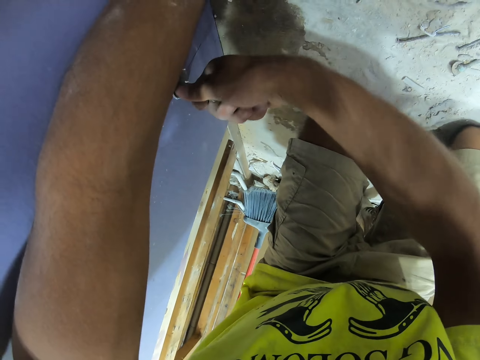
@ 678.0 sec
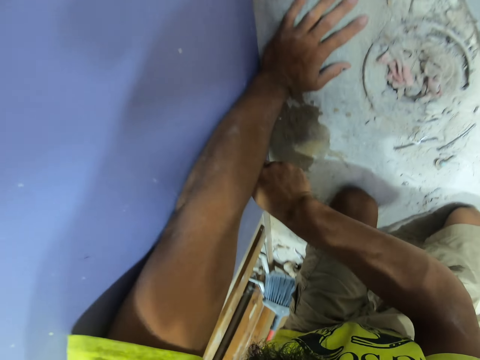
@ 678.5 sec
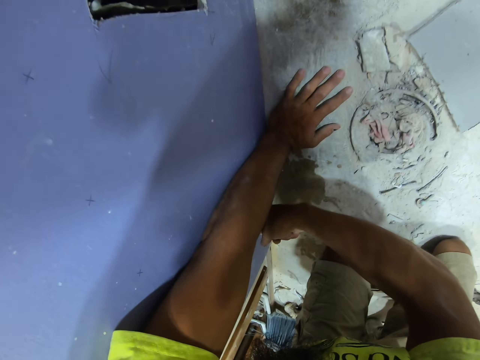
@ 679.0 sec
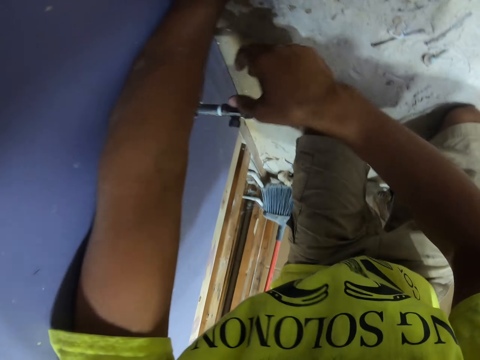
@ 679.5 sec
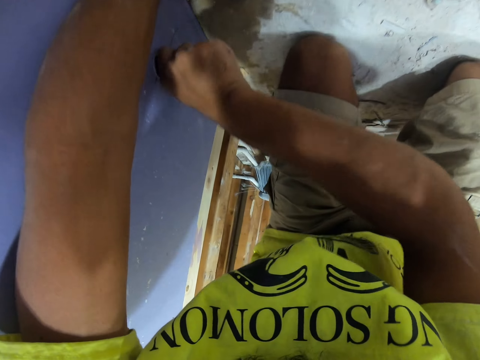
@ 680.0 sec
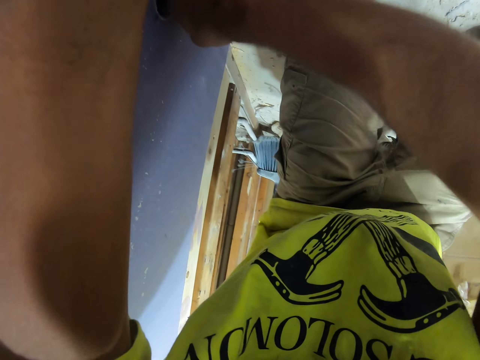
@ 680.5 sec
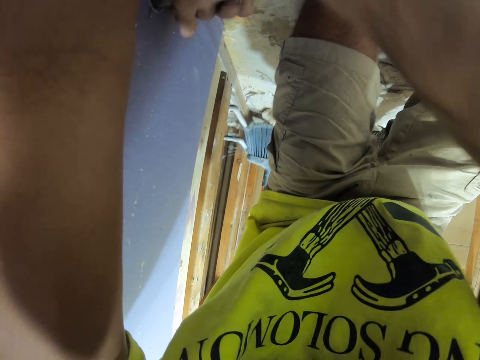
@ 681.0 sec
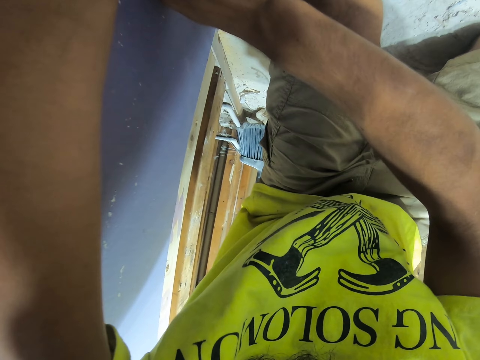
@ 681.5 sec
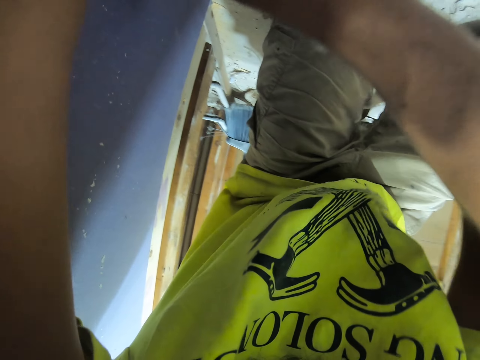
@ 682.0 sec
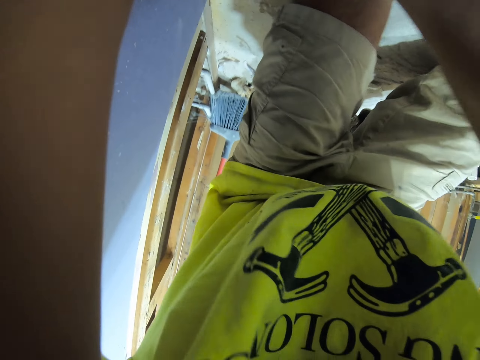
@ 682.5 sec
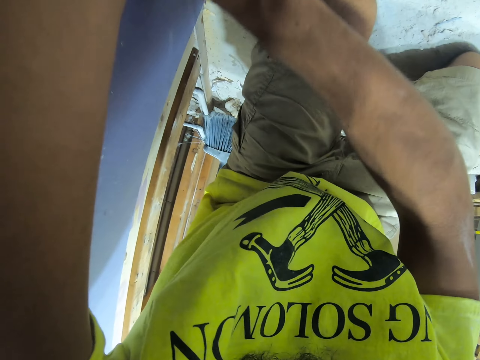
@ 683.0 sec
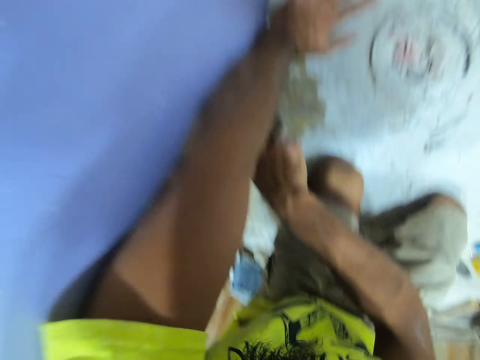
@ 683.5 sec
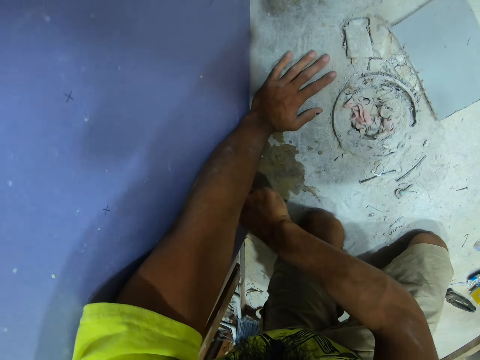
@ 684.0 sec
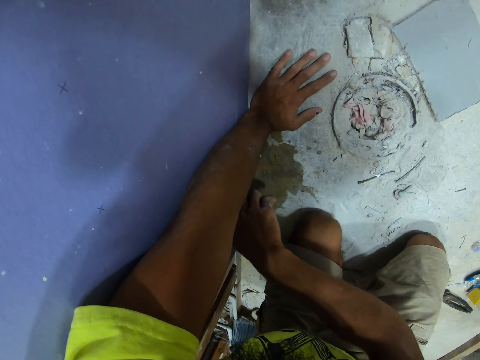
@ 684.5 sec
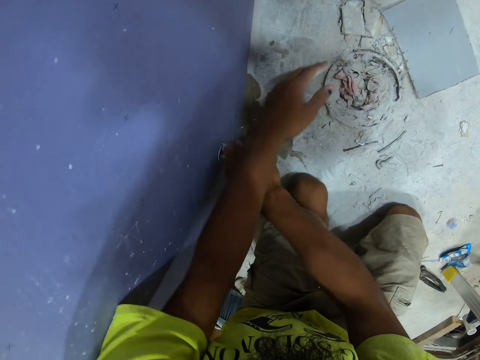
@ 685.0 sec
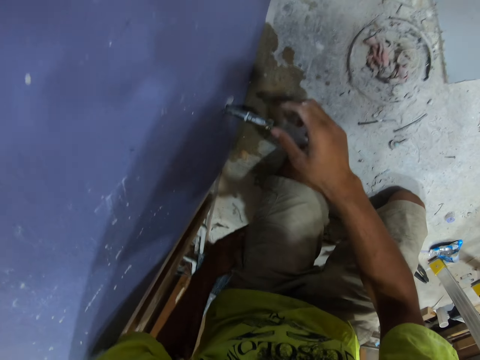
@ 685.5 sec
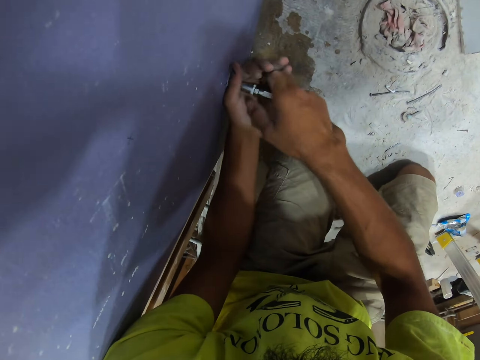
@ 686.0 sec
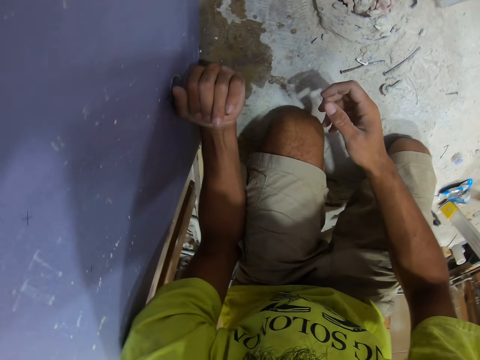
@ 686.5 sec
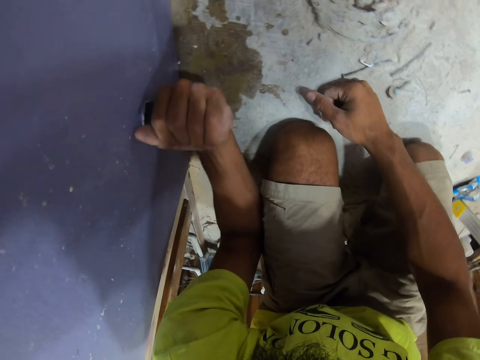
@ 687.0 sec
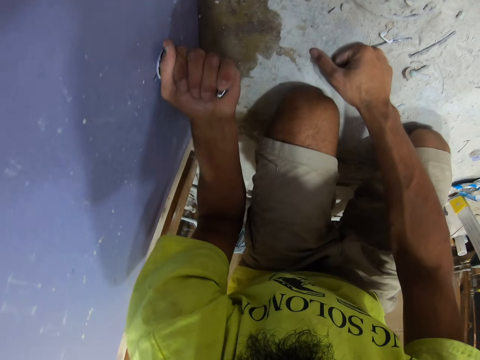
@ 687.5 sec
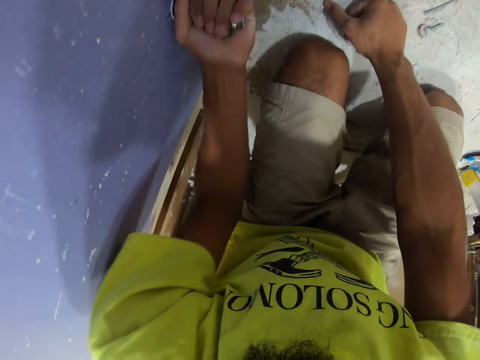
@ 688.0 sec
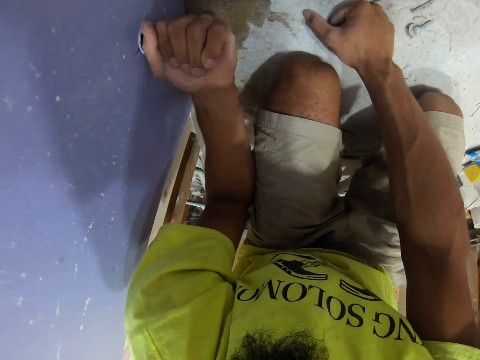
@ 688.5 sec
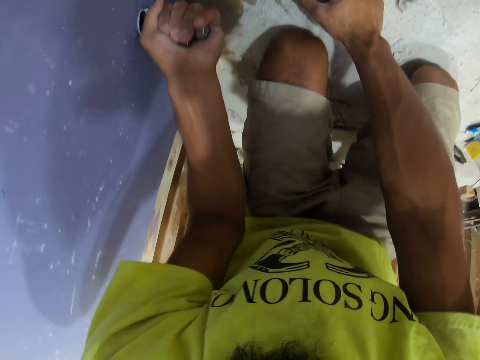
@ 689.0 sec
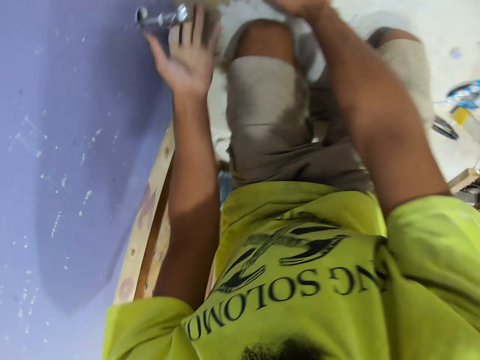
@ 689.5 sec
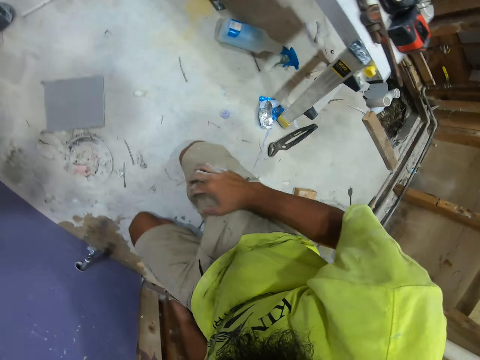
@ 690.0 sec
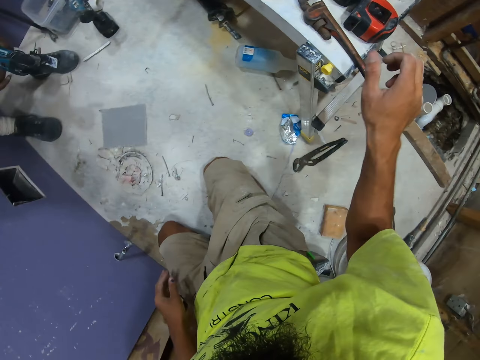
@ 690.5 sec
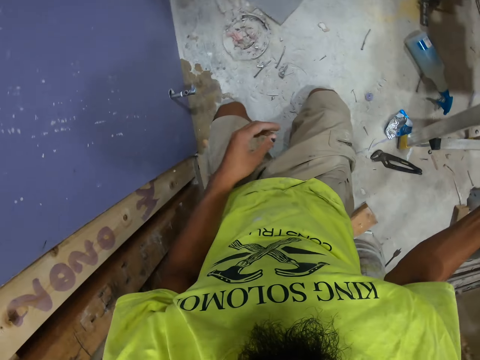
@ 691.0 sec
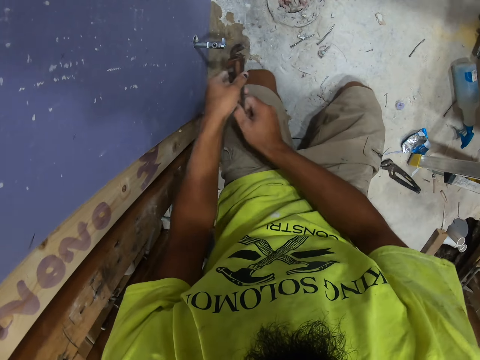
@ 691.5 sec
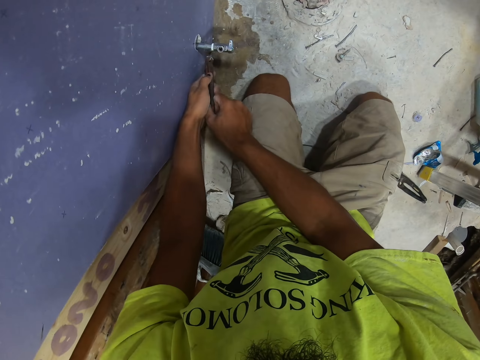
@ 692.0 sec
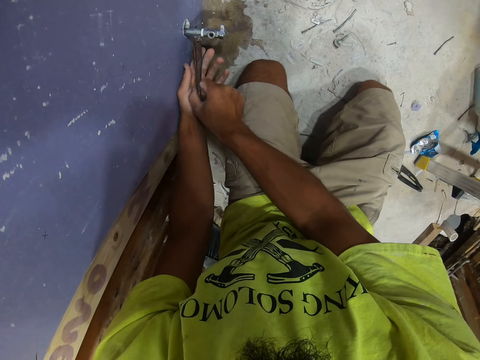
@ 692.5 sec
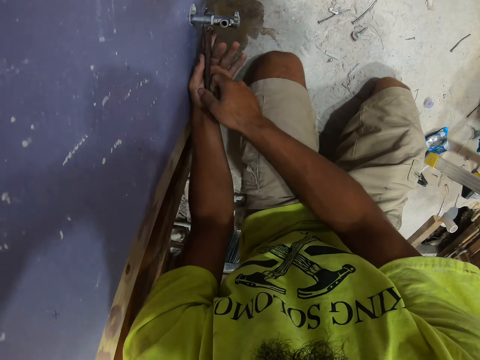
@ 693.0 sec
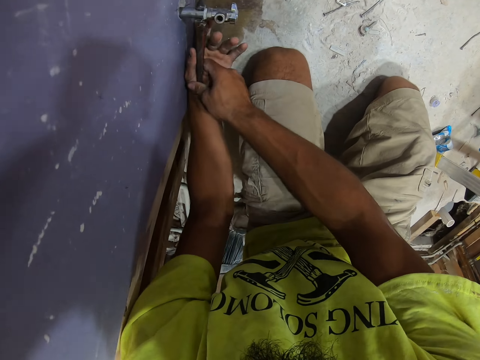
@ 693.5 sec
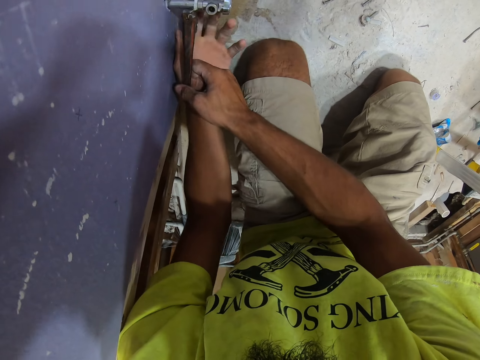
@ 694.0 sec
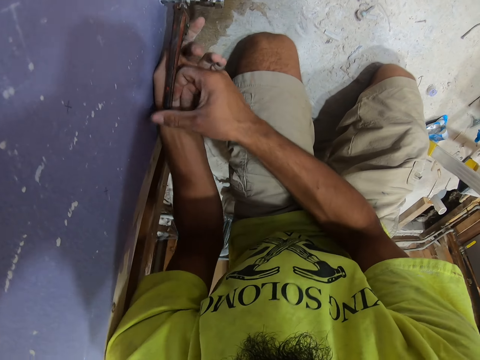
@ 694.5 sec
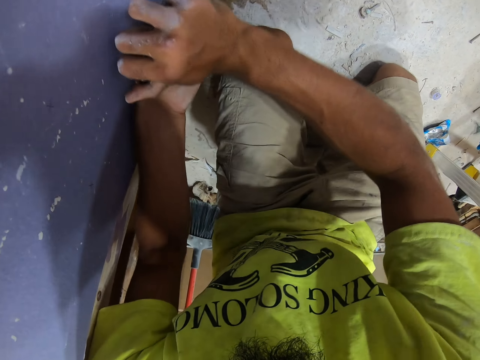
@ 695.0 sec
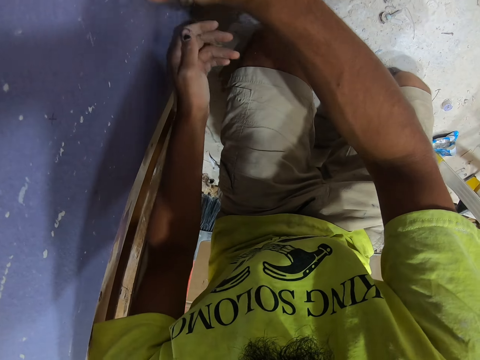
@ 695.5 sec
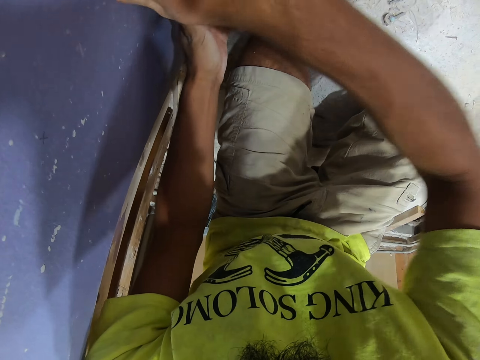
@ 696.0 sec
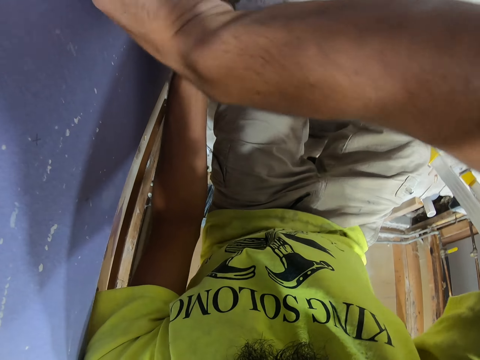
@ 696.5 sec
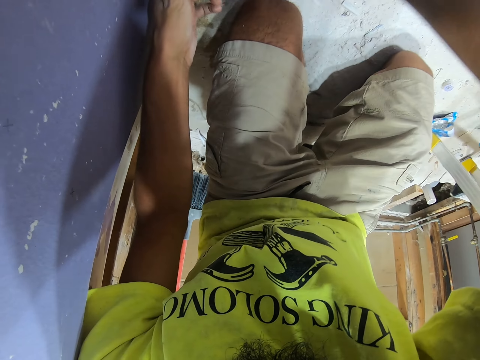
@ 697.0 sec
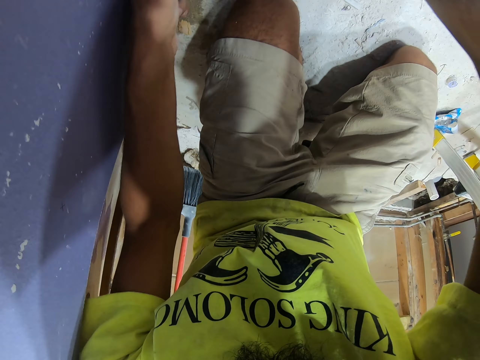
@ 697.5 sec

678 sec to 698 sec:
The camera wearer takes a wrench on the table. They tighten the metallic pipe.

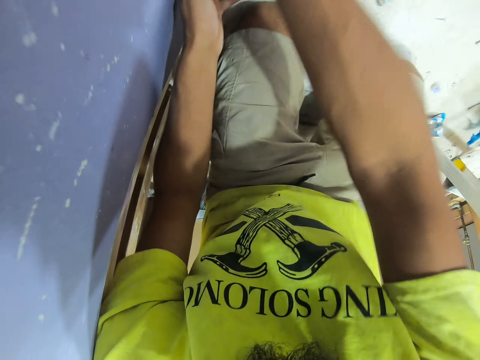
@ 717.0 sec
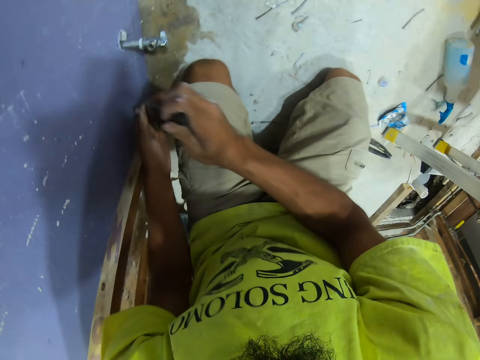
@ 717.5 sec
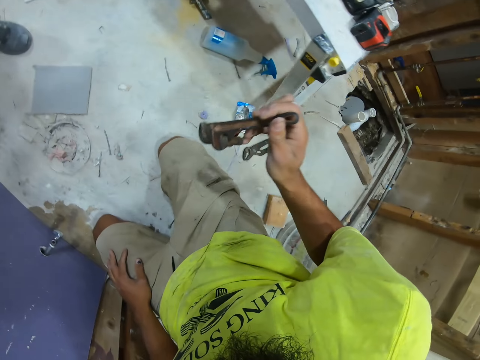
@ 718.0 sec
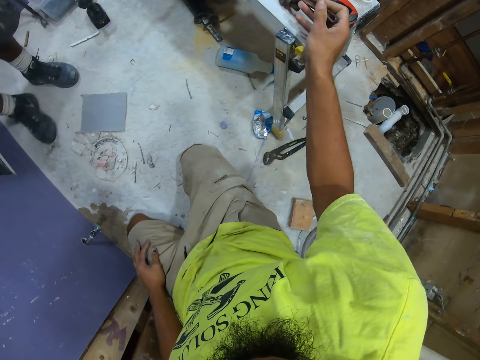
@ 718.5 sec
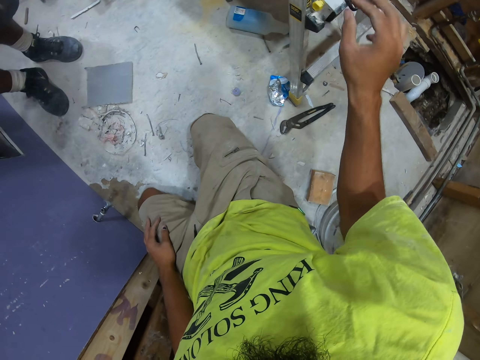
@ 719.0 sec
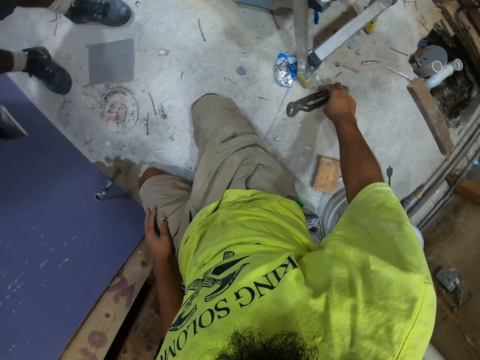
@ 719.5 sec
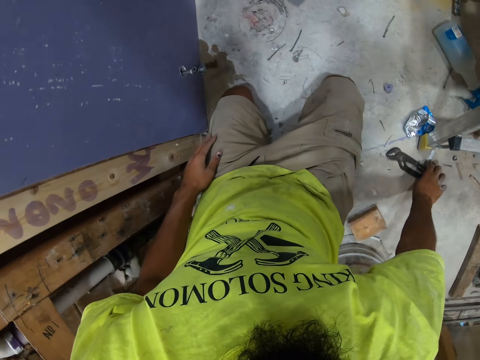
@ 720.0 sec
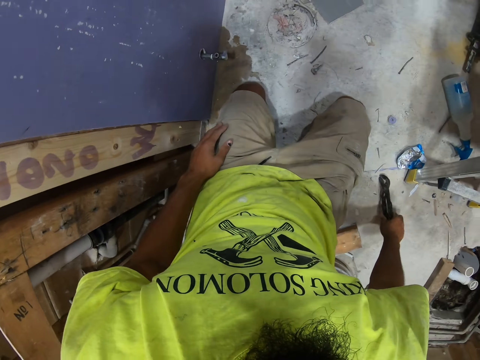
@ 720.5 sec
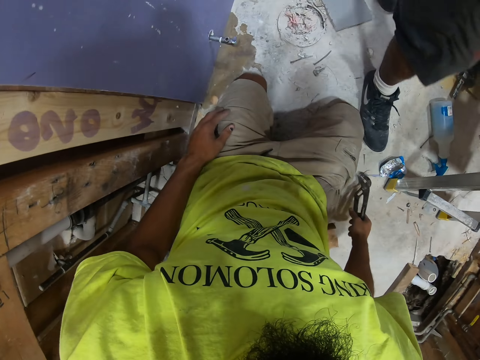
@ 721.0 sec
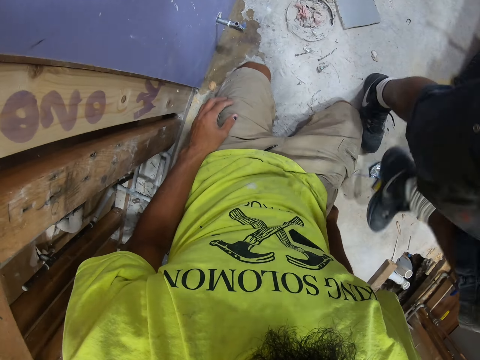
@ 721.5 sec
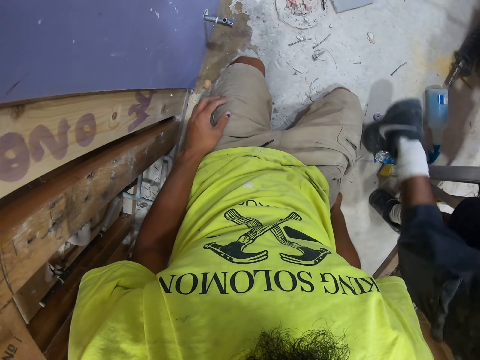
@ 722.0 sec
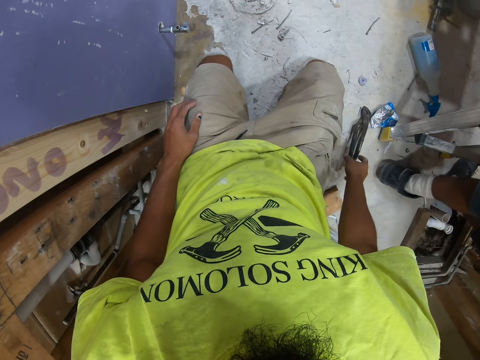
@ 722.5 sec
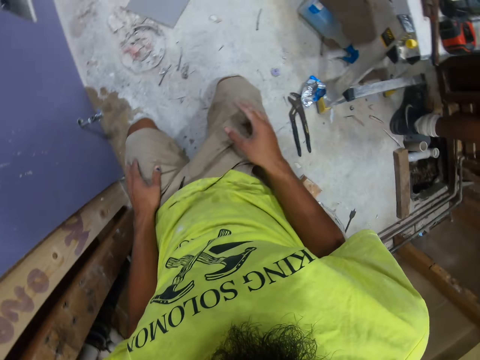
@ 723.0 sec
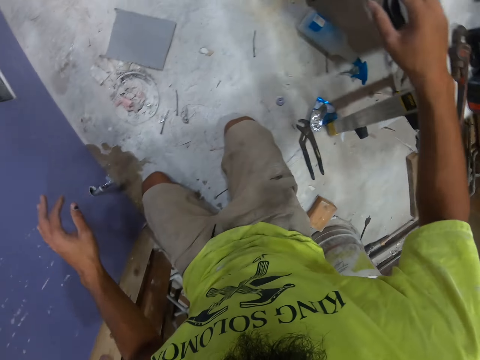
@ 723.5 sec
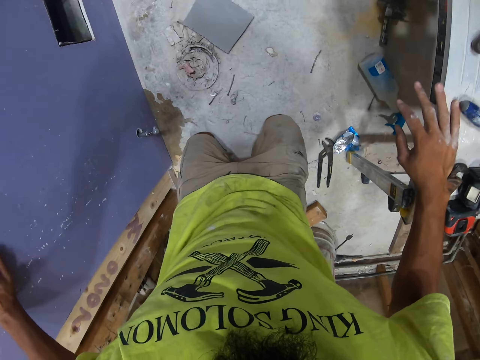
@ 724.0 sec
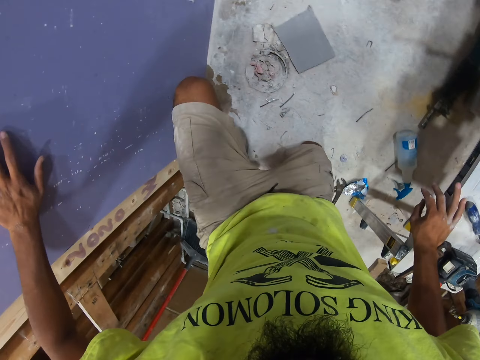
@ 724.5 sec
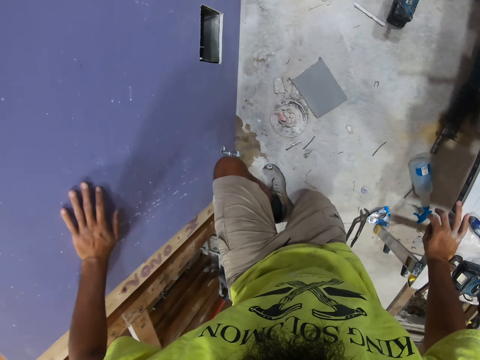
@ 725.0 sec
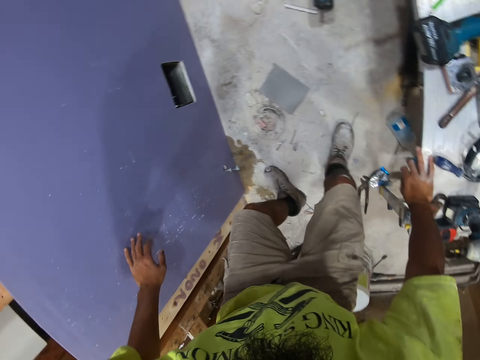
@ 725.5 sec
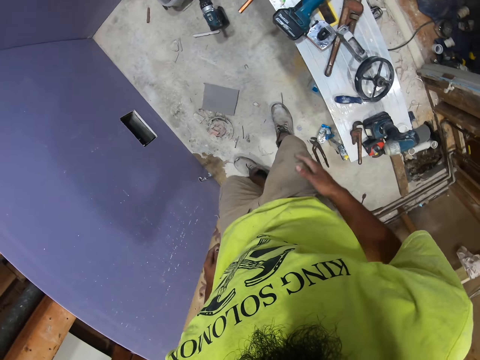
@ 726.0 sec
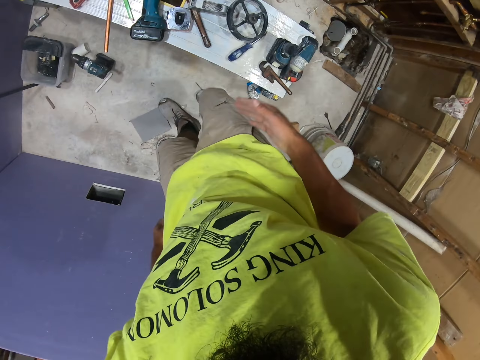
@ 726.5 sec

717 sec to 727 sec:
The camera wearer puts the wrench on the table. They move a pair of pliers. They take the pliers in the floor. A person passes around. The camera wearer puts the pliers down. They dust off. They stand up. They wipe their hands on the shorts.
